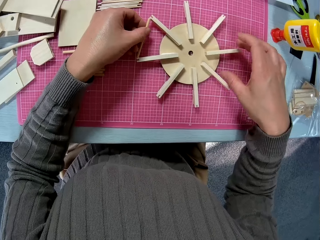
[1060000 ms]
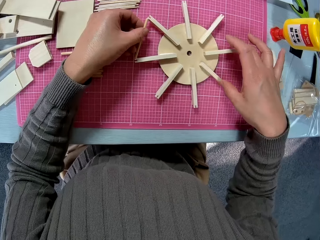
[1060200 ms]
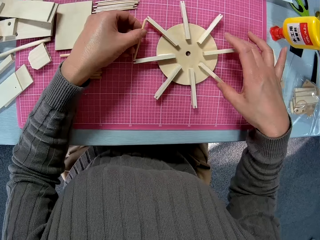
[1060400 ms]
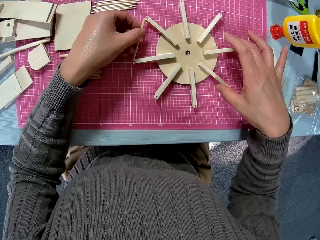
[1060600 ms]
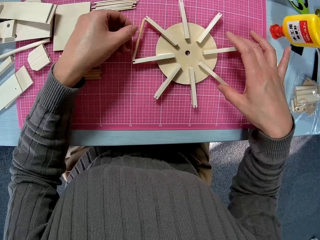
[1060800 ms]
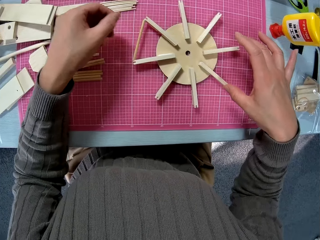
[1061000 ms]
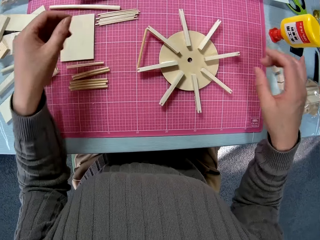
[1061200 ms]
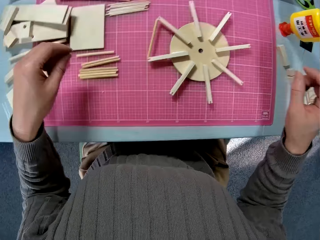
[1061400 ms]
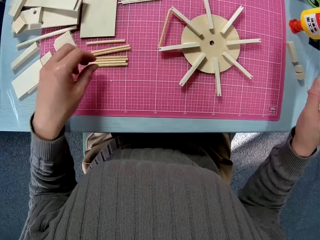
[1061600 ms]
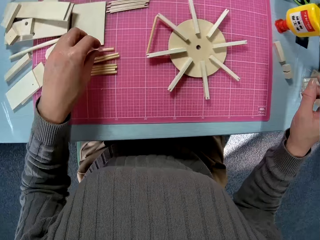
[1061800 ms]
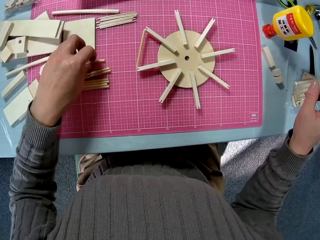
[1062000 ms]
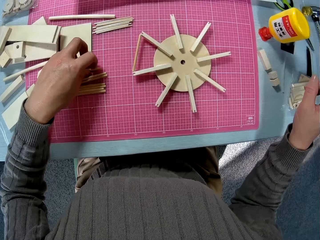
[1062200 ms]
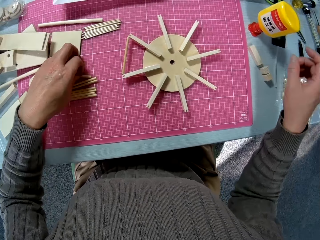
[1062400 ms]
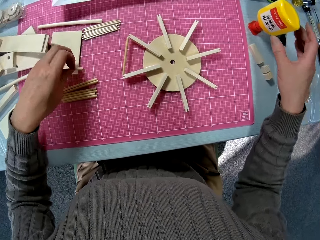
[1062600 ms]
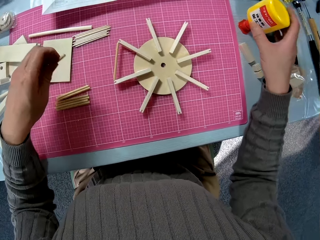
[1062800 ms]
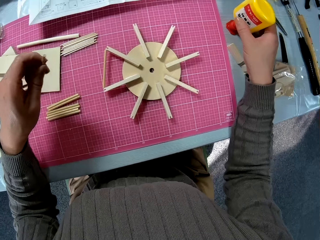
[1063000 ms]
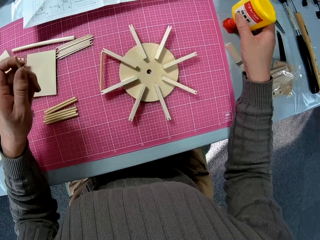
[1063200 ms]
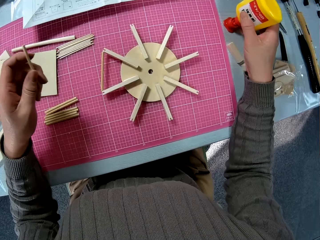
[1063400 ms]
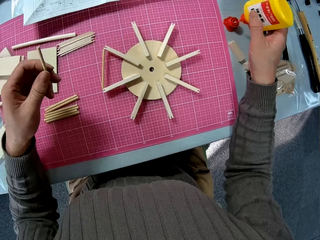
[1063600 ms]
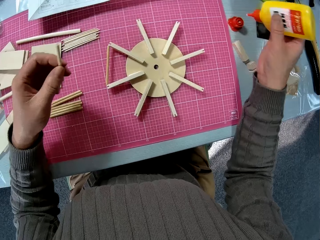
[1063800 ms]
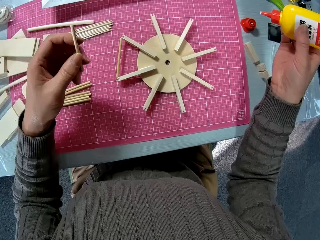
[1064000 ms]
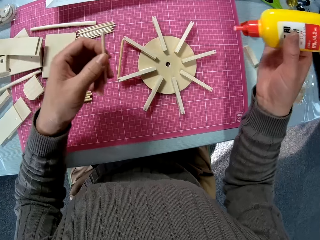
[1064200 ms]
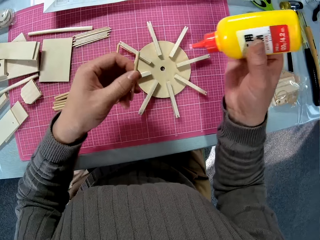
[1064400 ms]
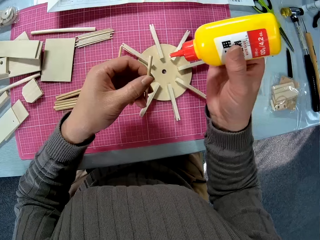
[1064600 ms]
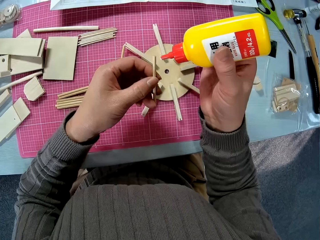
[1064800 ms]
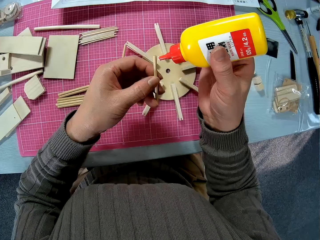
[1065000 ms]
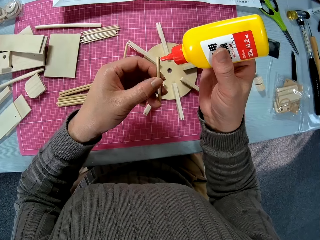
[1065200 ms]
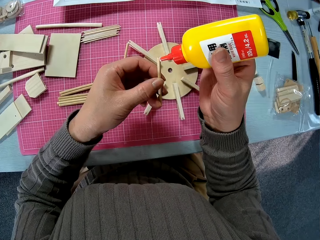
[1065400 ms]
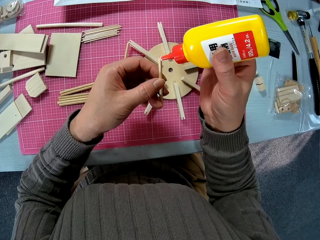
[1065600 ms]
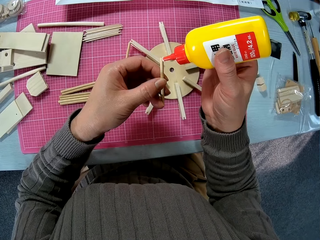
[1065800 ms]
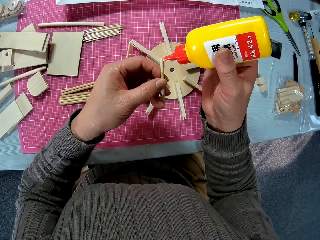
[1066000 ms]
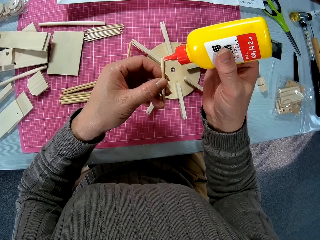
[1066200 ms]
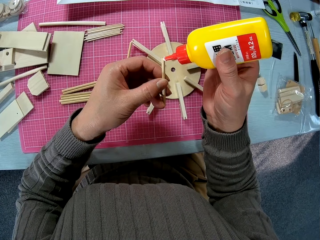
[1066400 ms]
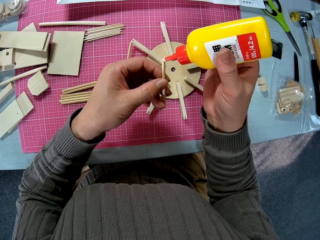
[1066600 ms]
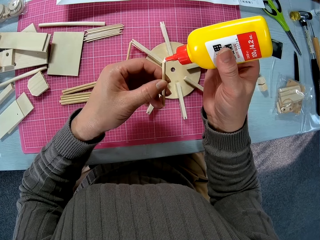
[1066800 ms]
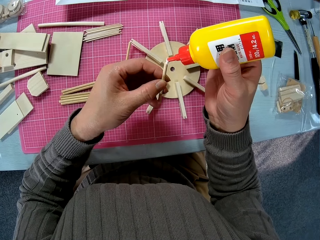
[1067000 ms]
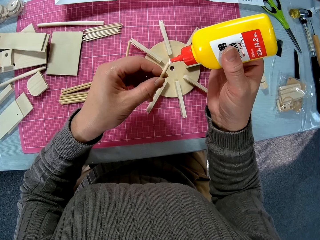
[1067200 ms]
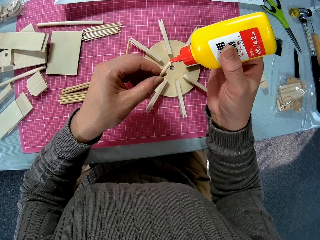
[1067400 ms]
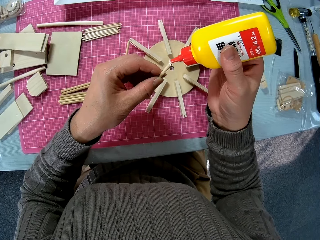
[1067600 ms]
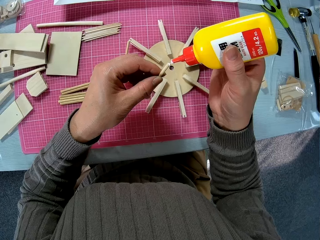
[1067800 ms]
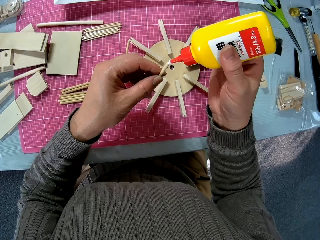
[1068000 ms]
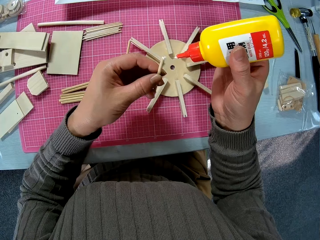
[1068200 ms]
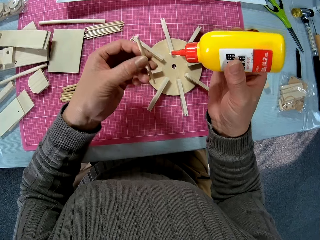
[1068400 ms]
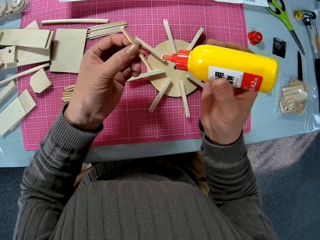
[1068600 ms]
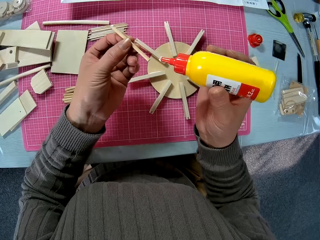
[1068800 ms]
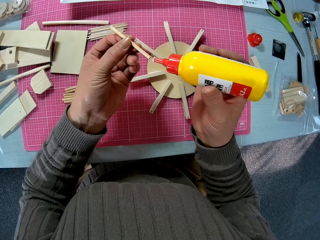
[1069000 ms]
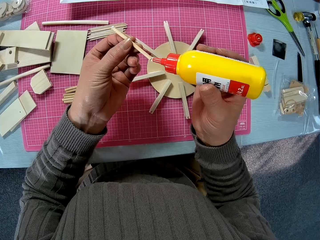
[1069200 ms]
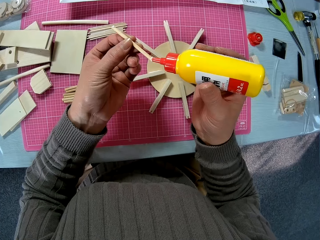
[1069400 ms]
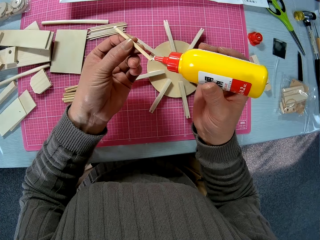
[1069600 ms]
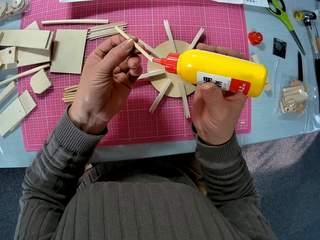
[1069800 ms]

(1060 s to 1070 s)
The camera wearer picks up another piece of wood. They pick up the glue container. They apply glue to the piece of wood.

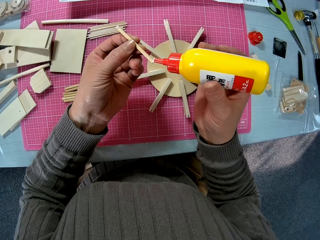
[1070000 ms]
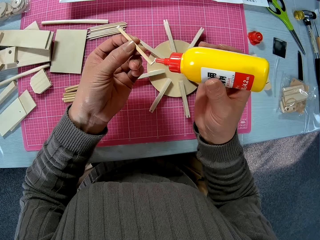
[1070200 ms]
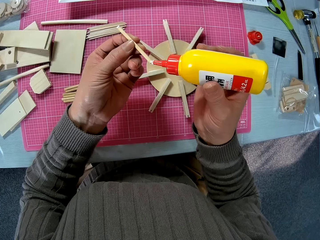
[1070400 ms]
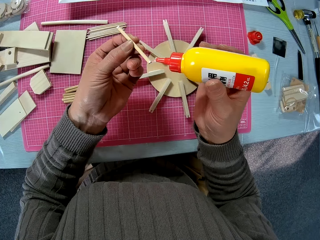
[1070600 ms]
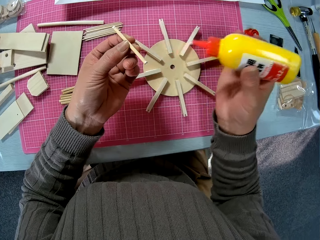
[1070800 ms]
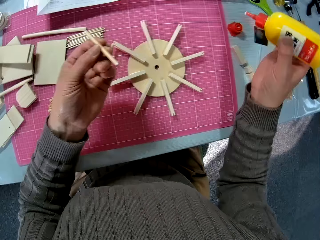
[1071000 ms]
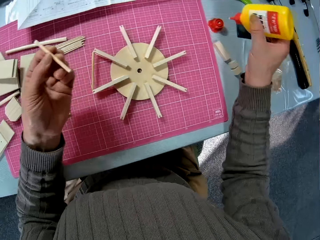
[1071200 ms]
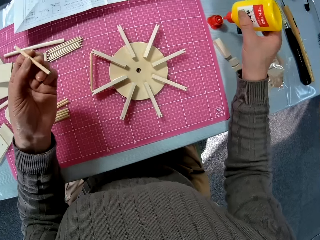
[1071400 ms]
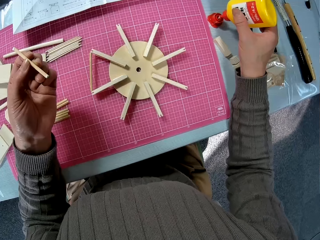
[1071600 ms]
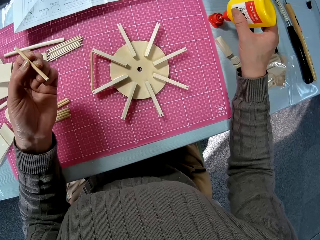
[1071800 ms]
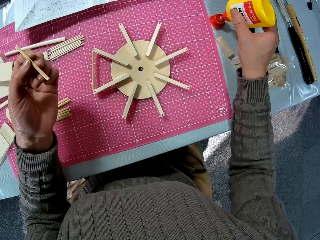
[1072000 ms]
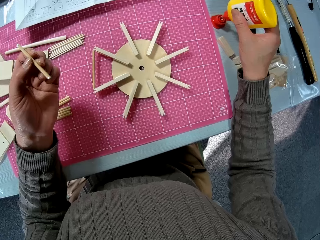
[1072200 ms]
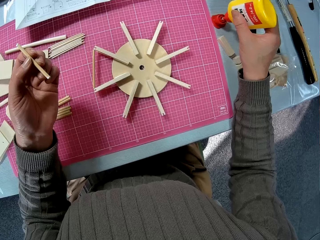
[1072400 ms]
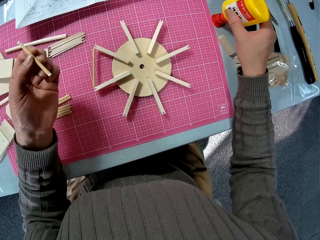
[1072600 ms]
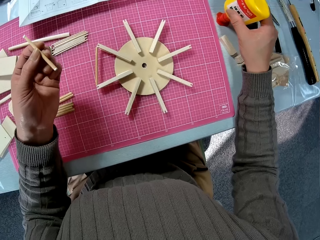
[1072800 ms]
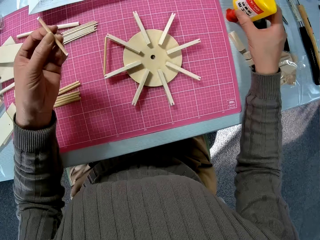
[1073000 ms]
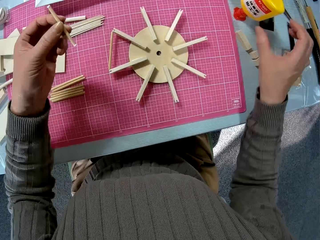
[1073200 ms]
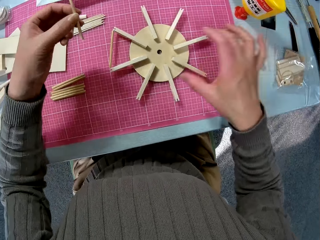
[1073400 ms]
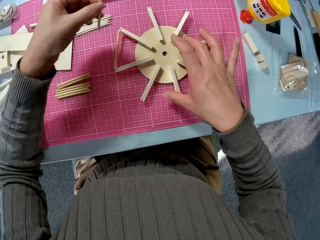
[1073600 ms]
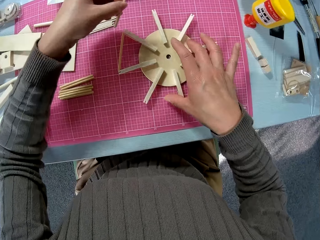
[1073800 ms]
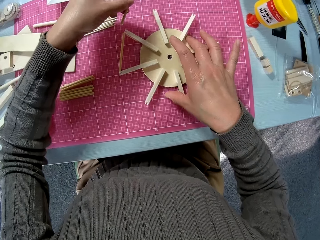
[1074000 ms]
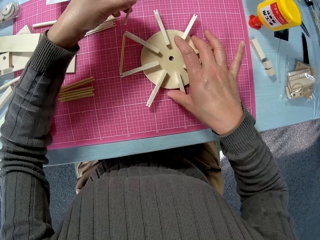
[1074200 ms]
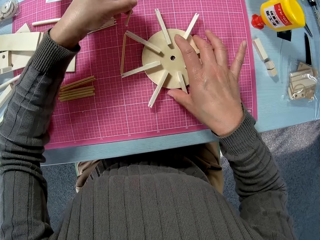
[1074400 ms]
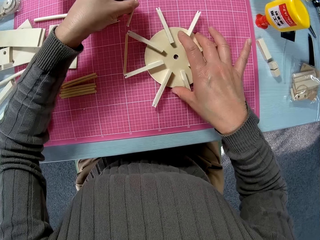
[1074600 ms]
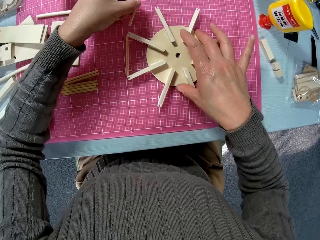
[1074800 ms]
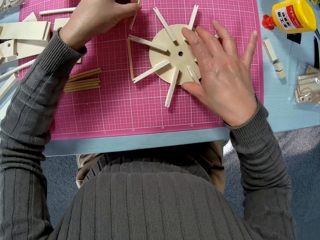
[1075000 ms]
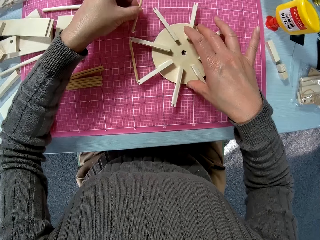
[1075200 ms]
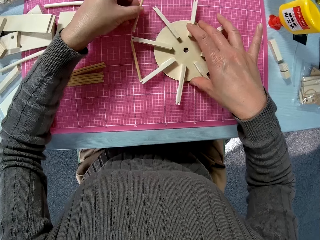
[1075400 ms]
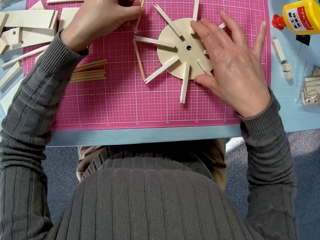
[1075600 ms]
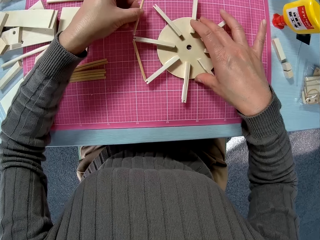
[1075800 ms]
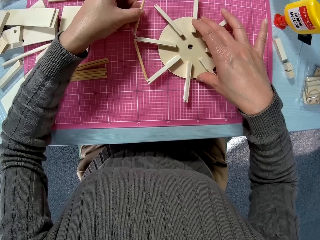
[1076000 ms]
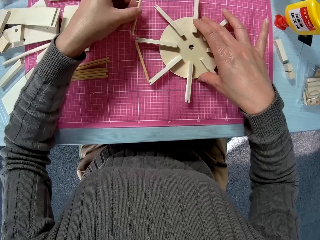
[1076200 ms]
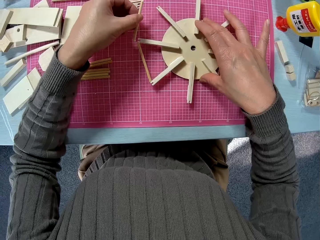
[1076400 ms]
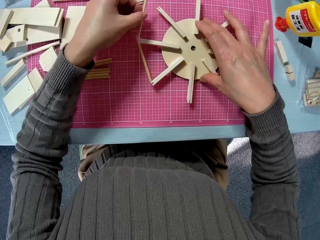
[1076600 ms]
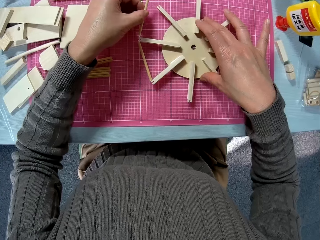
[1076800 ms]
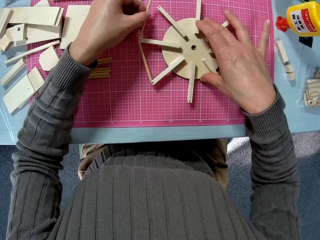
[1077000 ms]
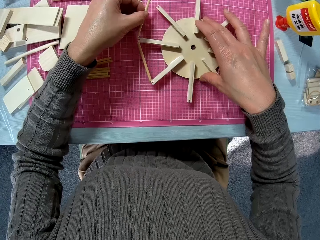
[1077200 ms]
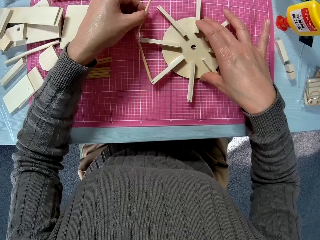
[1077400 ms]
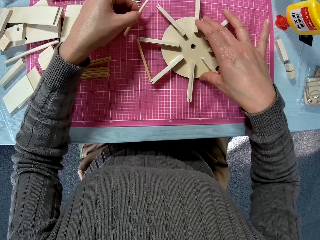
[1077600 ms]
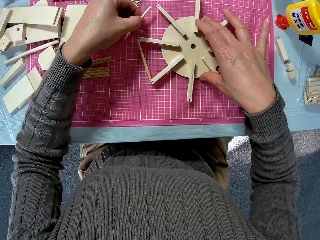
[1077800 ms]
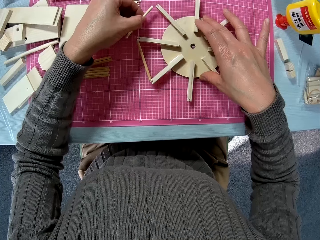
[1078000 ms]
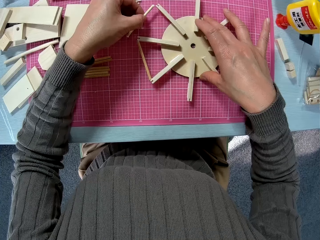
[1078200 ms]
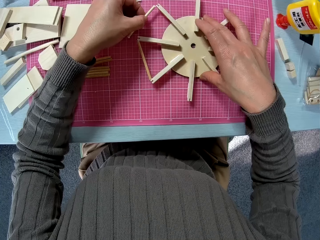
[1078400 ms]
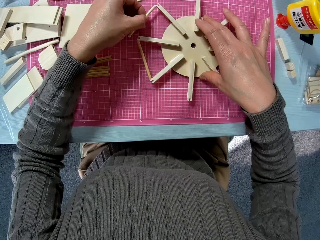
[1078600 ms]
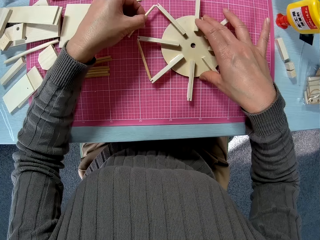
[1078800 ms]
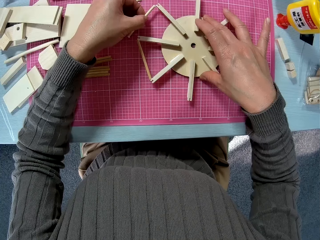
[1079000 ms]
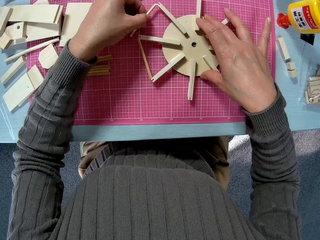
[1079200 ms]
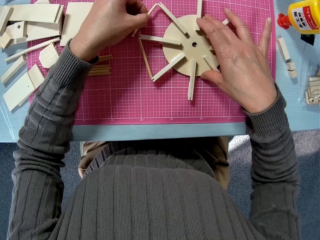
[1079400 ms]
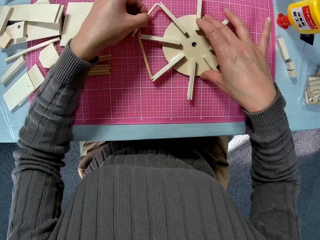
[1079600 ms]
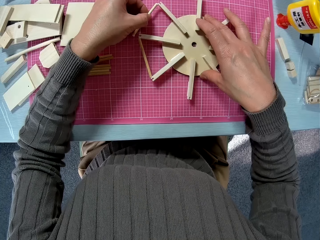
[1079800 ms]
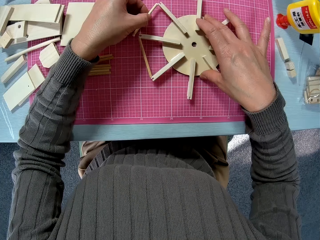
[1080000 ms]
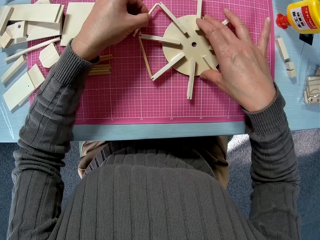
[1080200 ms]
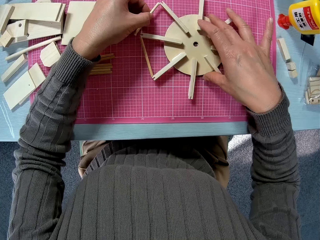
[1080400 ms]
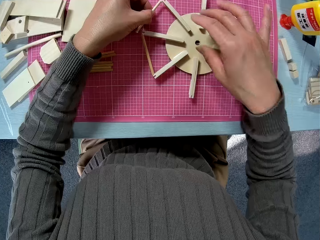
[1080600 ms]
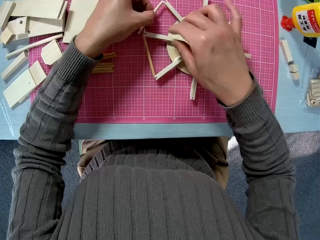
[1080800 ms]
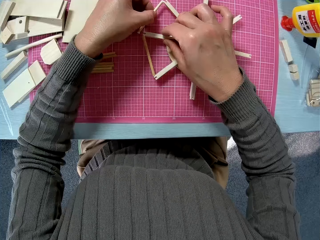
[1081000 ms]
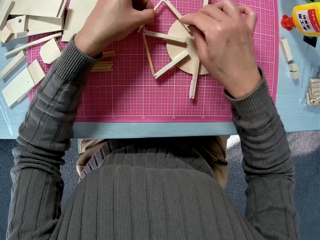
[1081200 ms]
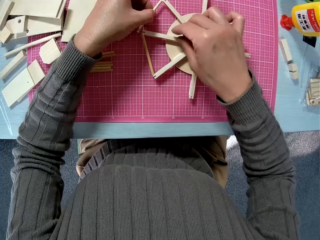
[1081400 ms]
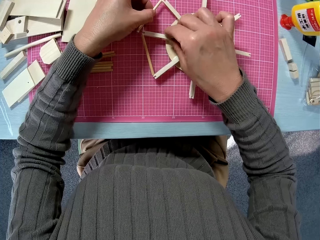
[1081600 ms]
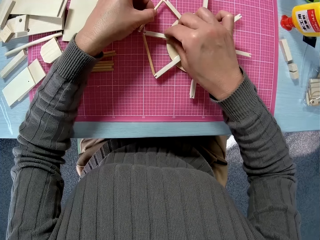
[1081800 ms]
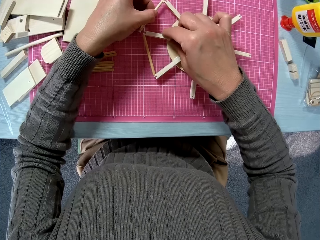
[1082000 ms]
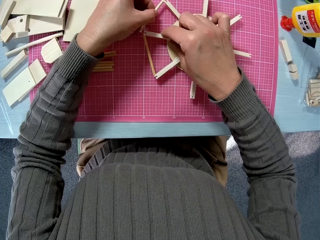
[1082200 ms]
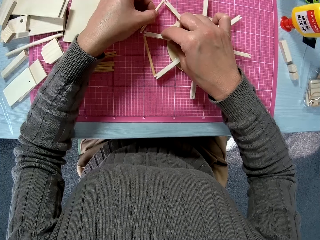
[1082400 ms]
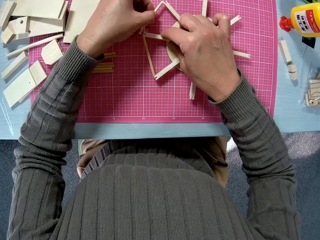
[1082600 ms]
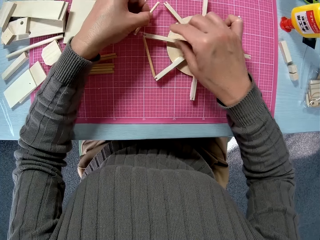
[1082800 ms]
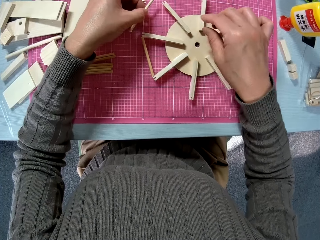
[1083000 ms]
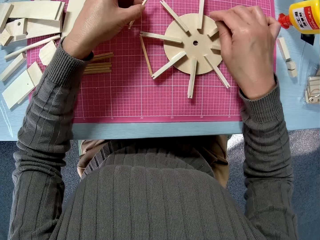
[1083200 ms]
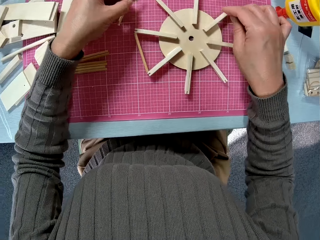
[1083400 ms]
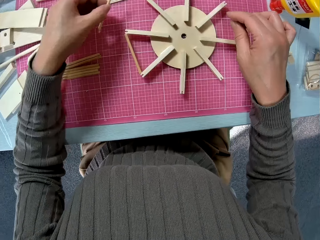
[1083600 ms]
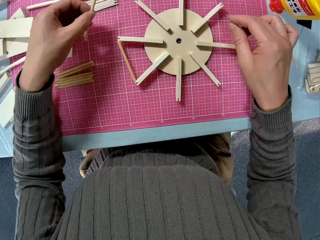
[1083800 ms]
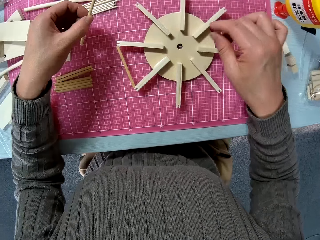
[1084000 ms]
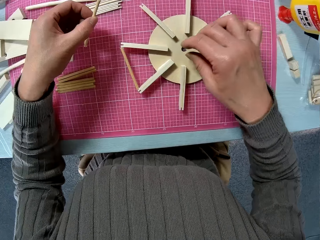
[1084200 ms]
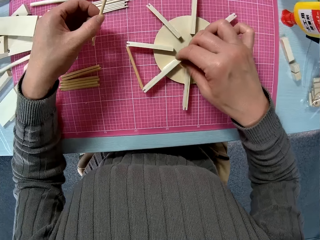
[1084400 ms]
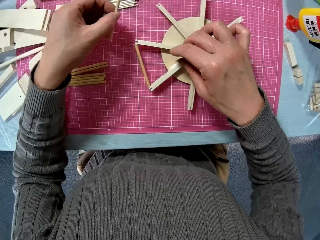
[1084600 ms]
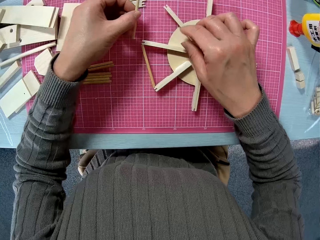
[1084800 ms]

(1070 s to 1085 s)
The camera wearer puts the glue on the table. They hold the wooden art. They glue the smaller piece of wood to the bigger piece of wood.
